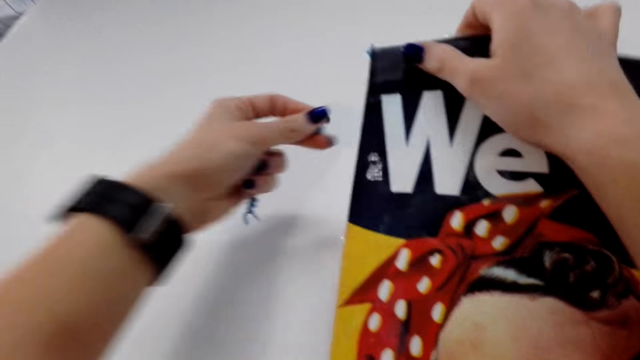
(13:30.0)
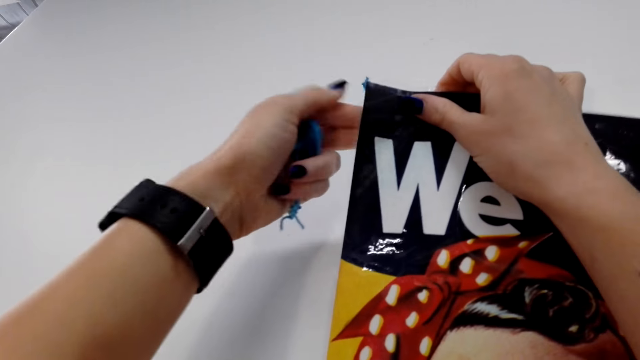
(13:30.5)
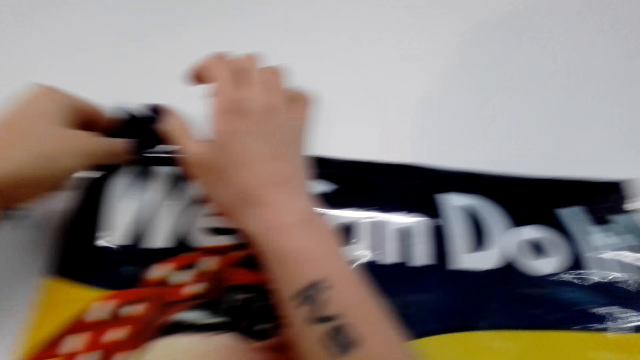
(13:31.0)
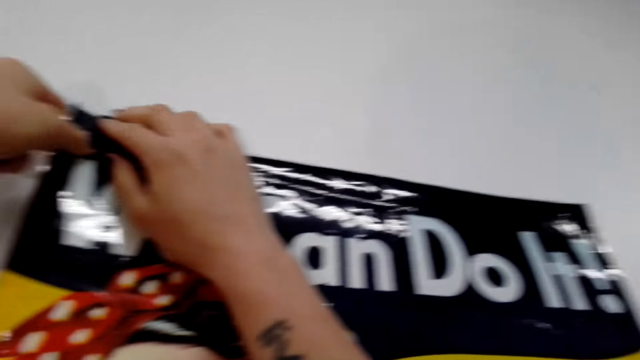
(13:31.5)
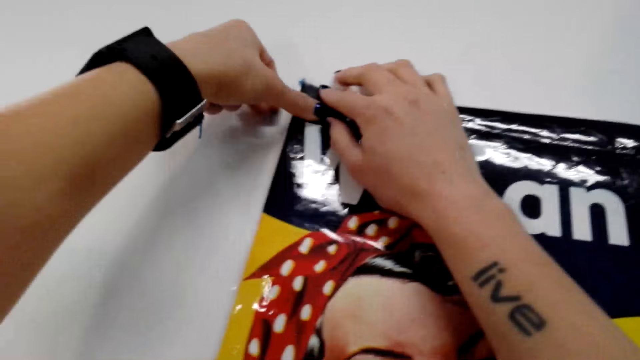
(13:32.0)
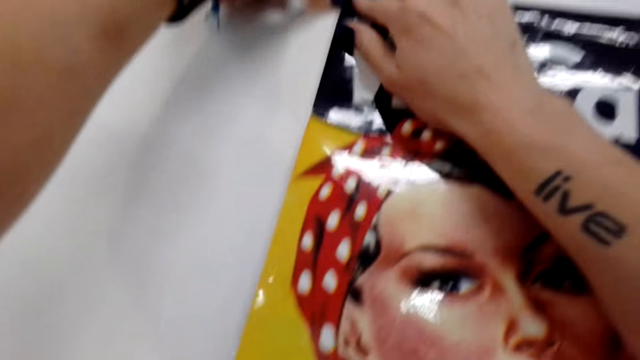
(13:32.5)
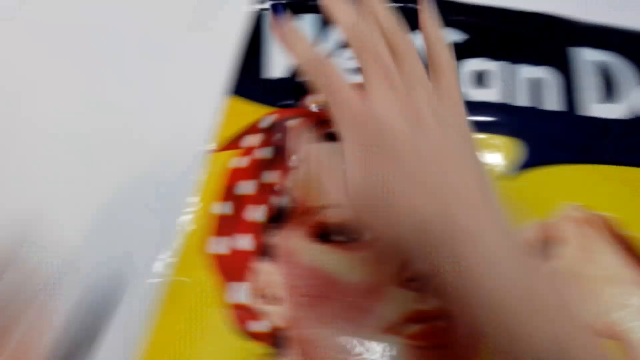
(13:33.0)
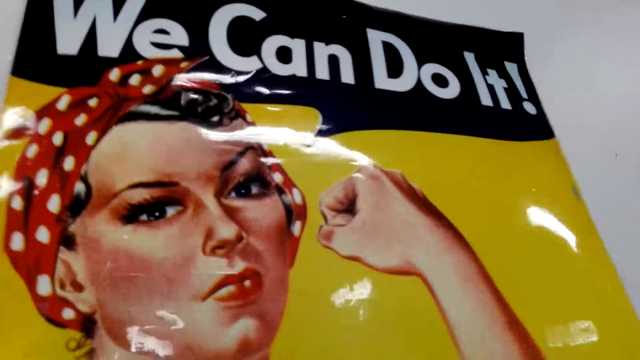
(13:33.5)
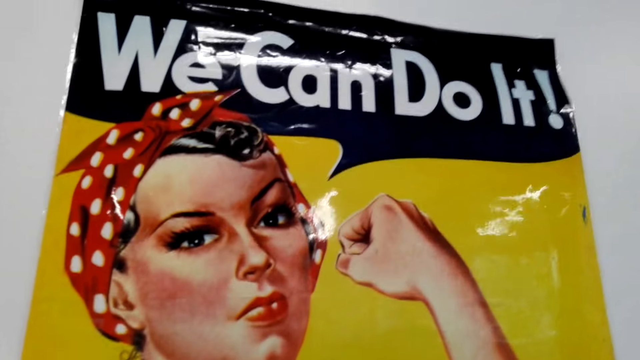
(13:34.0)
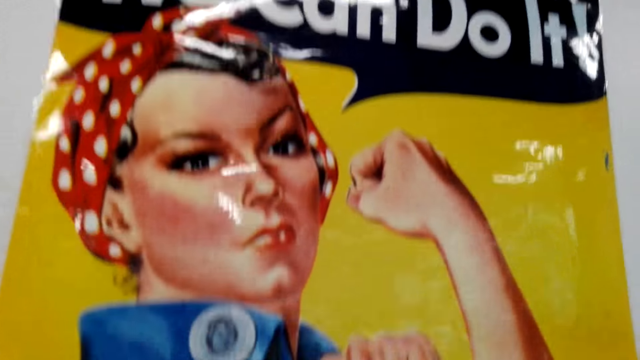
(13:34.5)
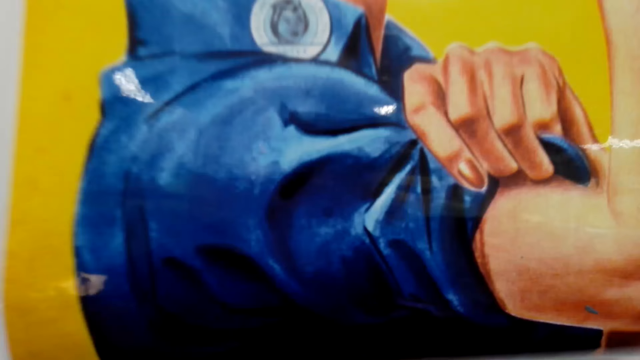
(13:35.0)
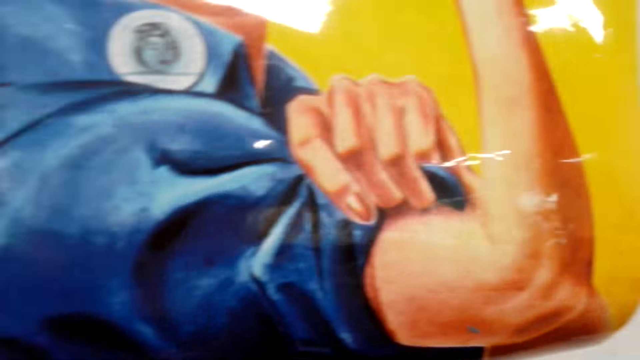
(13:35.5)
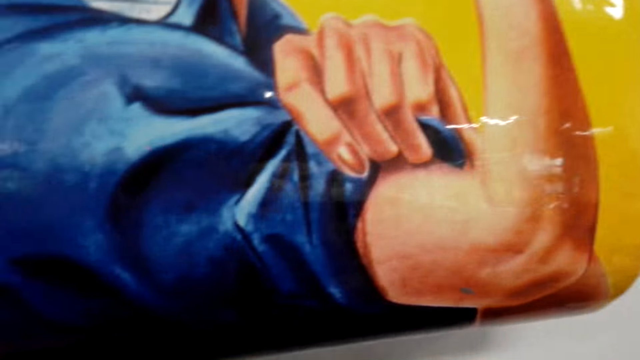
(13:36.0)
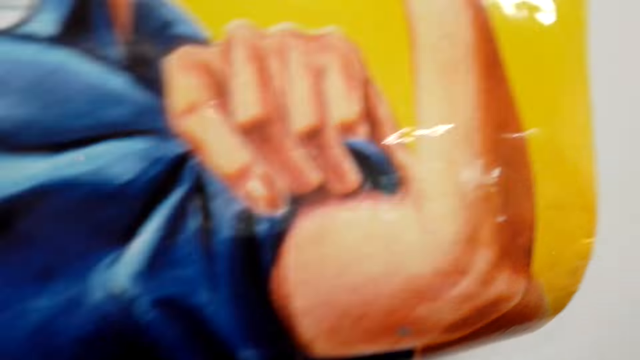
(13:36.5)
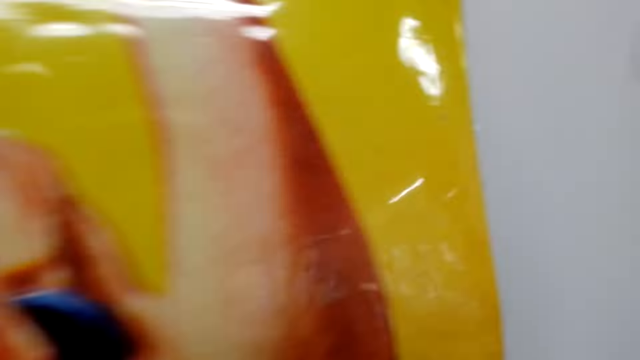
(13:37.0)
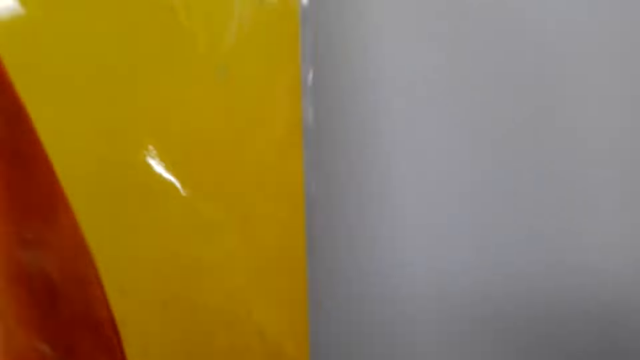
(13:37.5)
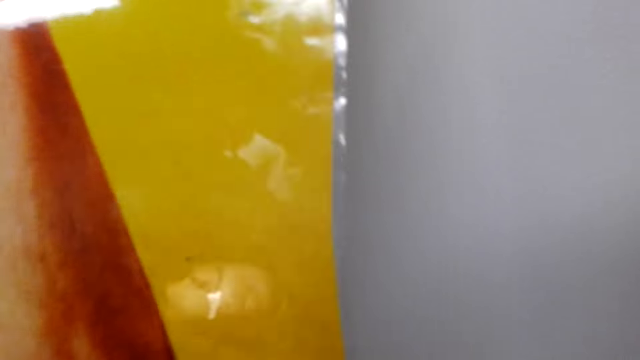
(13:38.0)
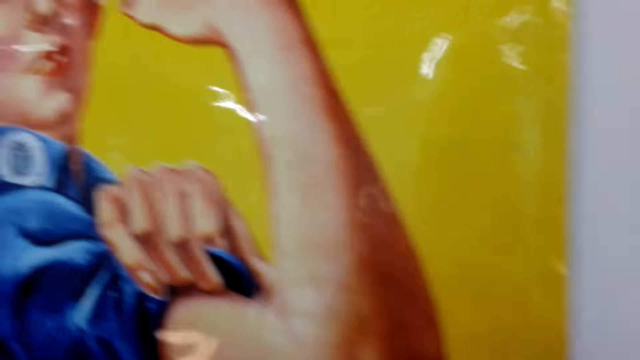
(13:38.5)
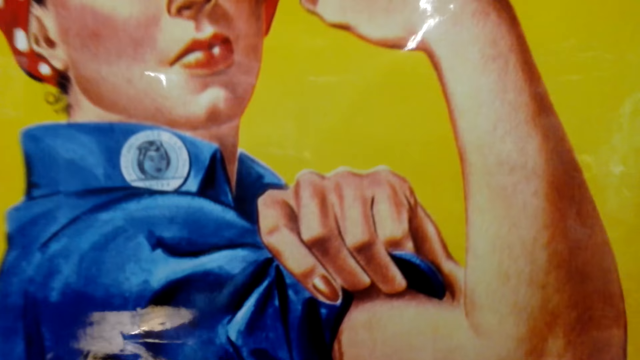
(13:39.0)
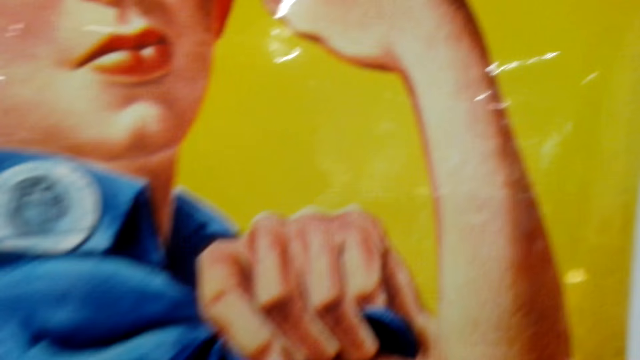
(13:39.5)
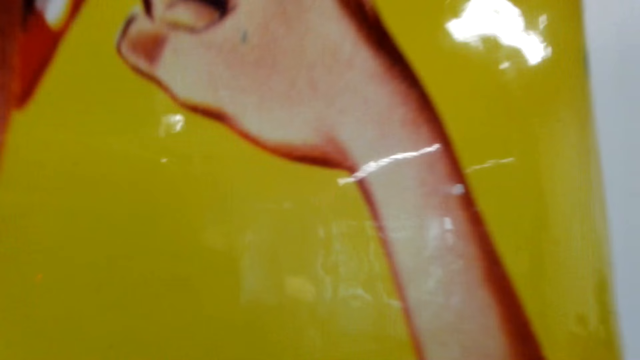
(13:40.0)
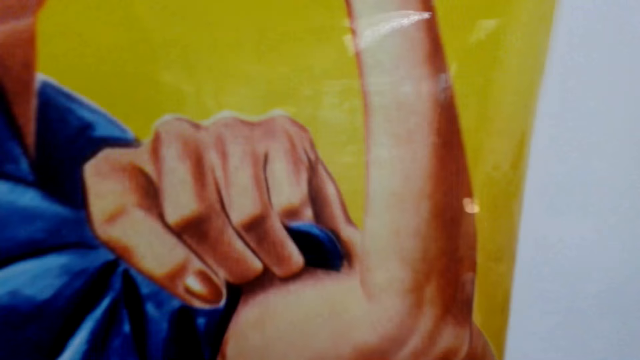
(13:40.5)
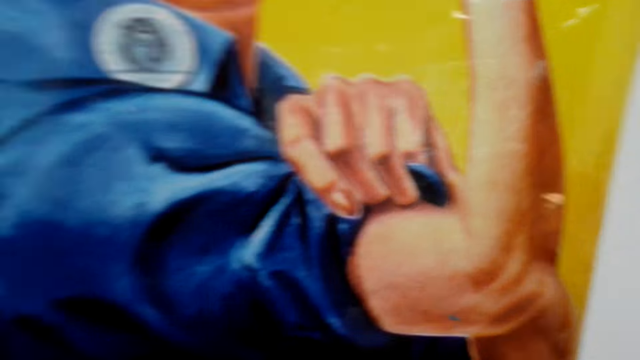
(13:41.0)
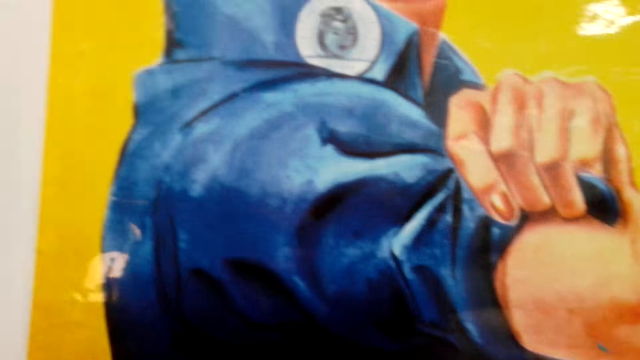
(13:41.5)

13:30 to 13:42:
The camera wearer holds the poster. They put the gum on the picture. They stick the poster on the wall with the sticky tack. They look at the poster.

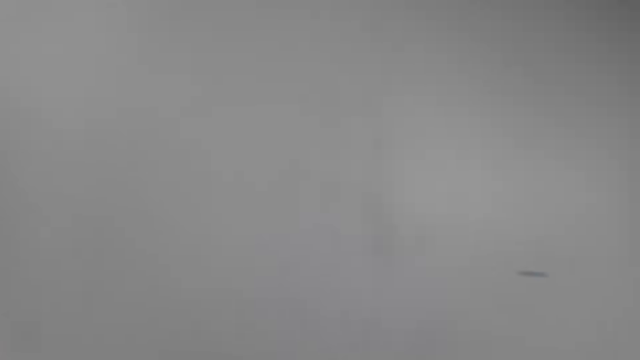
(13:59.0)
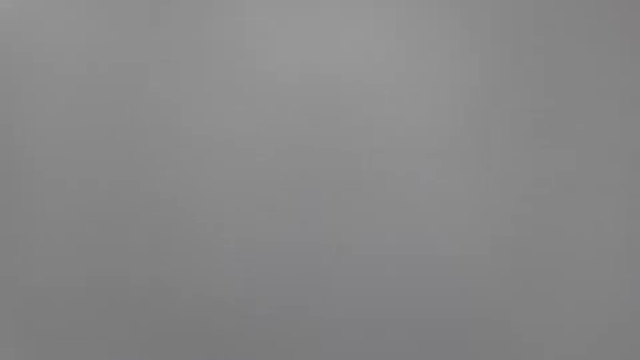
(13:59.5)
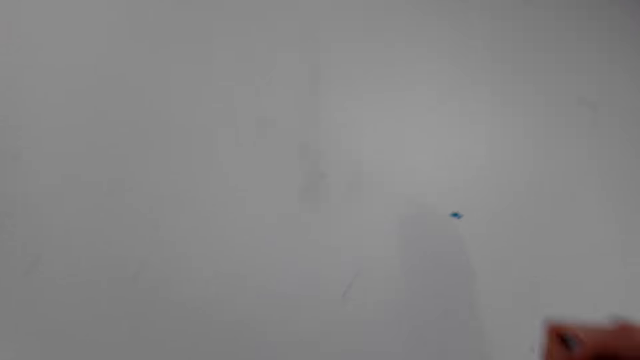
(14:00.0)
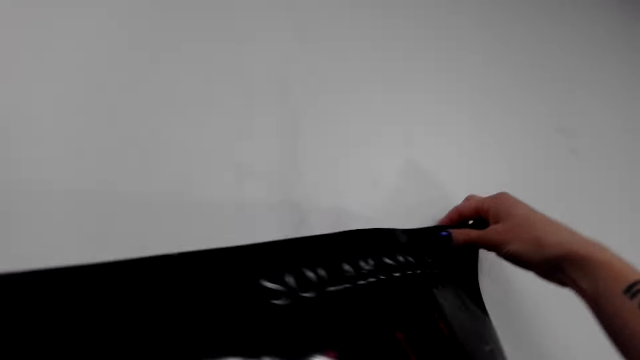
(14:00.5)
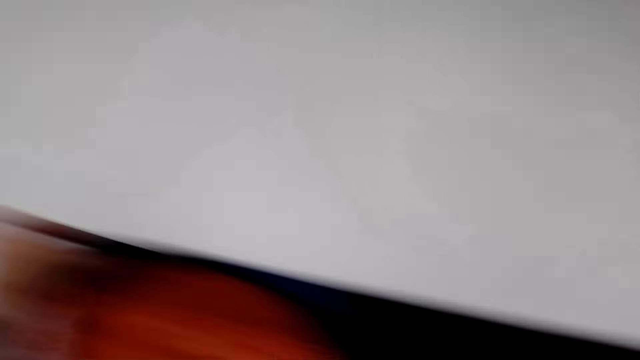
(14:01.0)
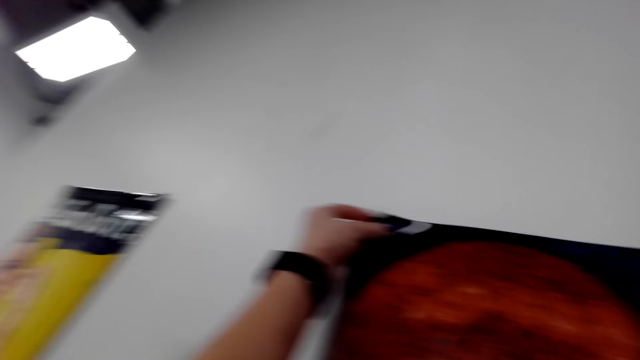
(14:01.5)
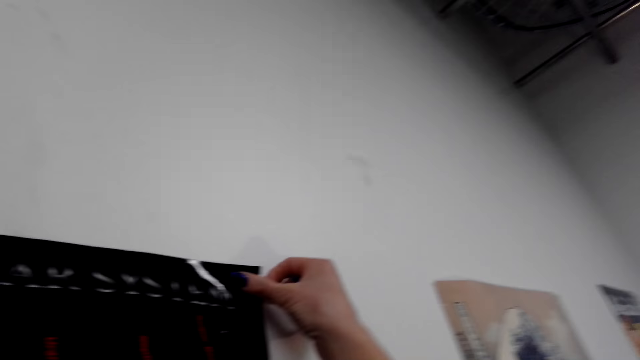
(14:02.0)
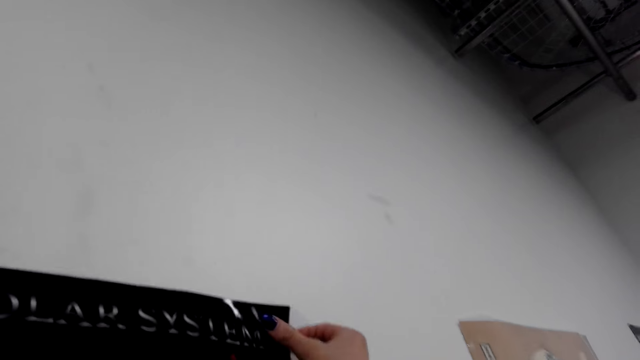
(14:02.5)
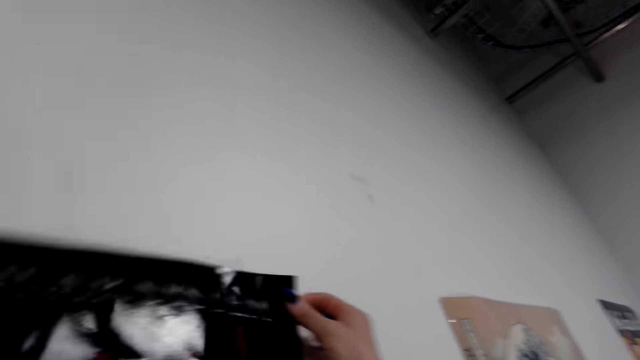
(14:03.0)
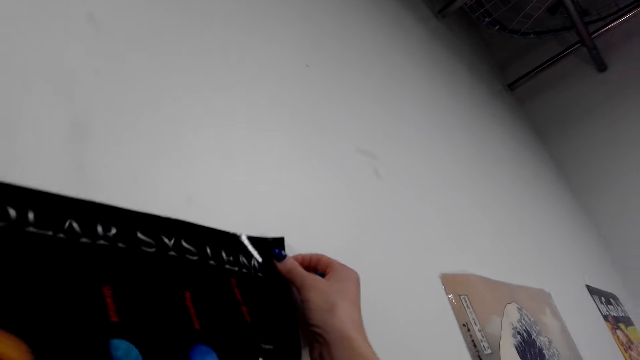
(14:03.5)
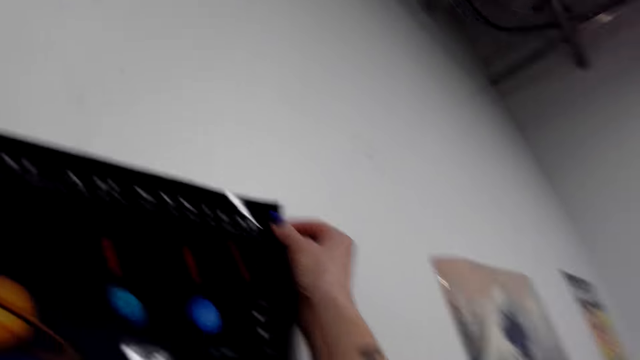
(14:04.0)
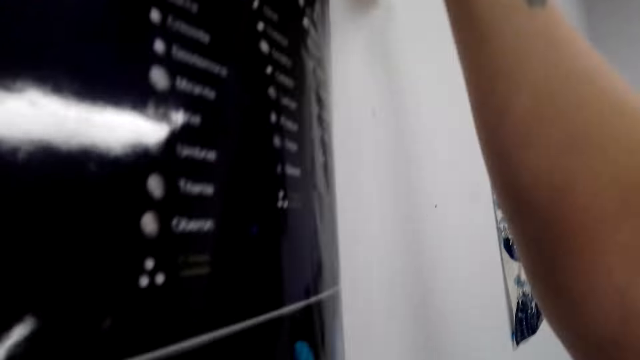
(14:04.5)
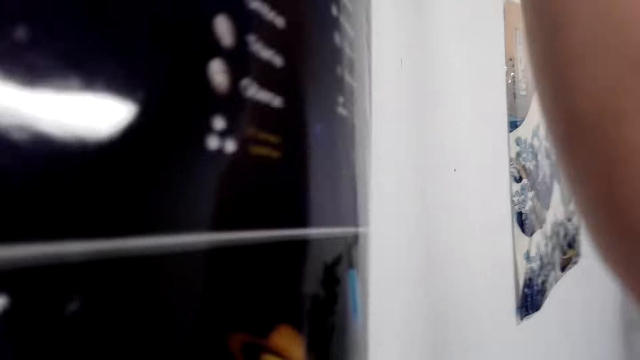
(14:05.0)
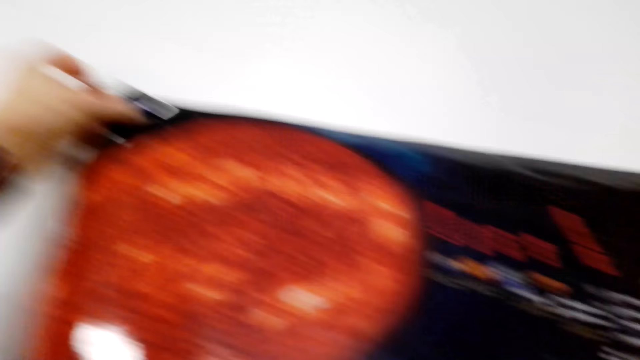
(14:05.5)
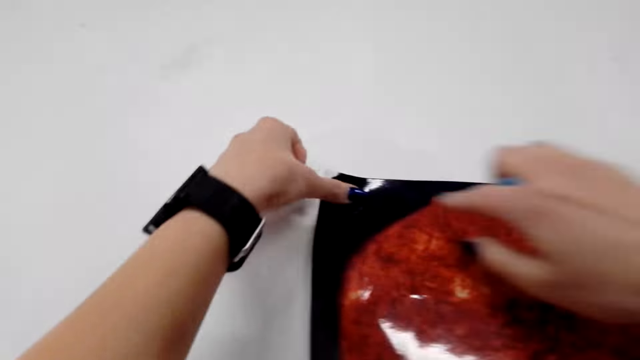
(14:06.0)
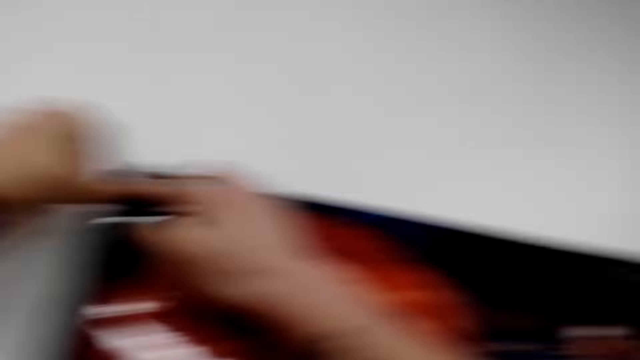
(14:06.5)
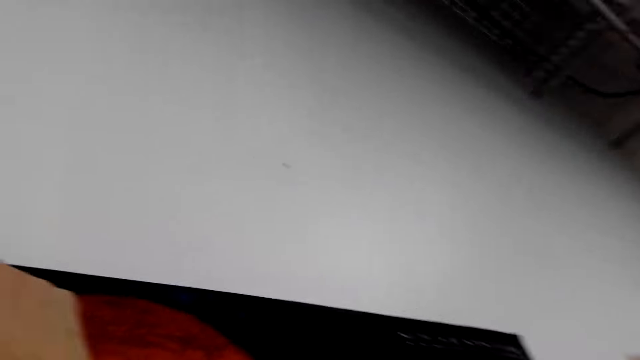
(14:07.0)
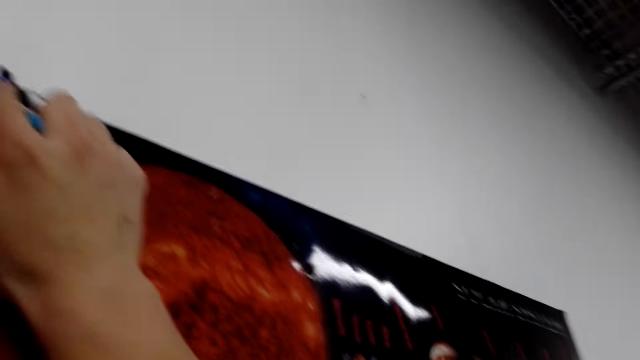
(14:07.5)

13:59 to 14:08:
The camera wearer holds a picture. They lift the picture art. They stick the picture on the wall.
